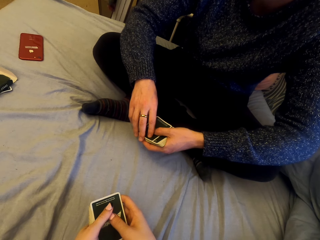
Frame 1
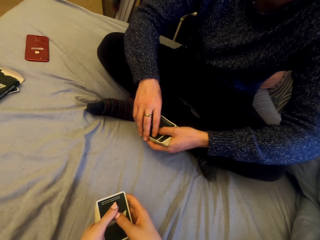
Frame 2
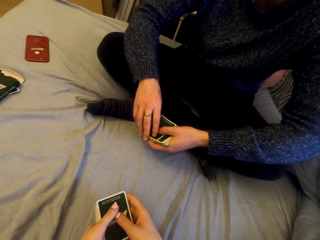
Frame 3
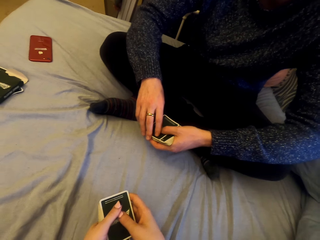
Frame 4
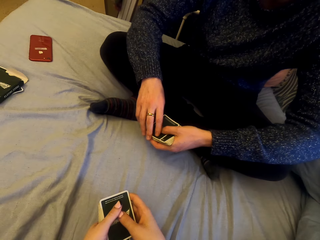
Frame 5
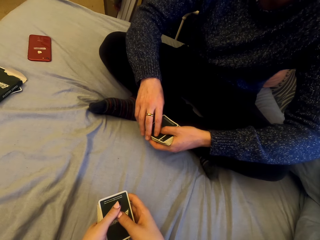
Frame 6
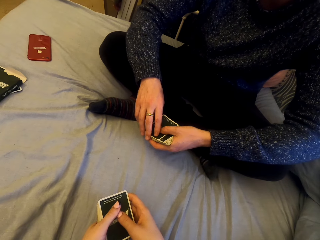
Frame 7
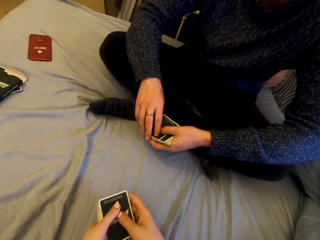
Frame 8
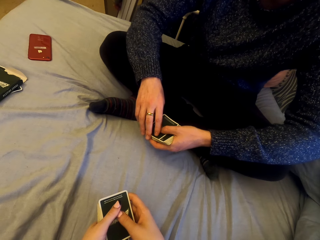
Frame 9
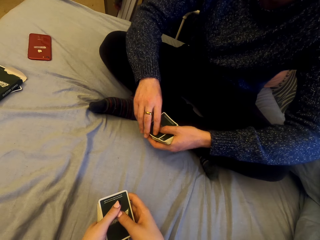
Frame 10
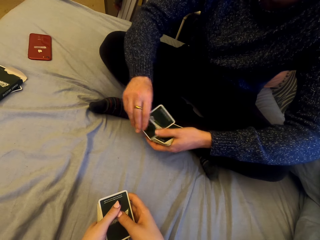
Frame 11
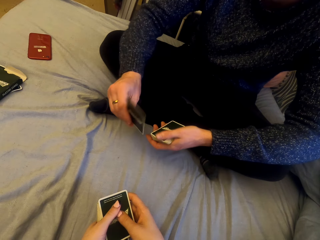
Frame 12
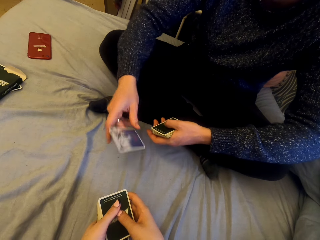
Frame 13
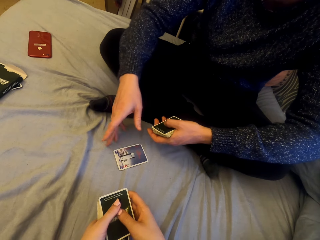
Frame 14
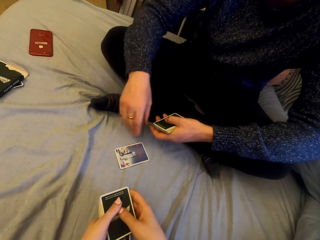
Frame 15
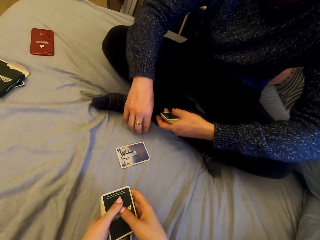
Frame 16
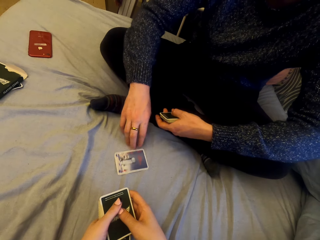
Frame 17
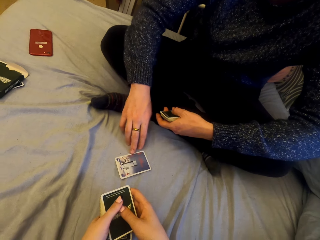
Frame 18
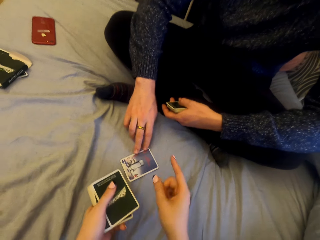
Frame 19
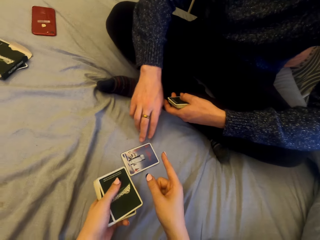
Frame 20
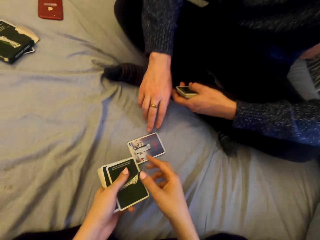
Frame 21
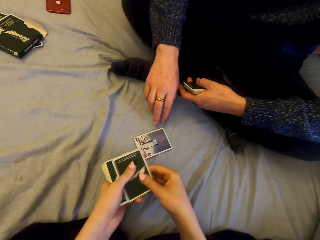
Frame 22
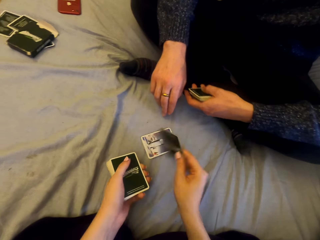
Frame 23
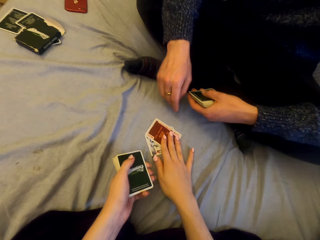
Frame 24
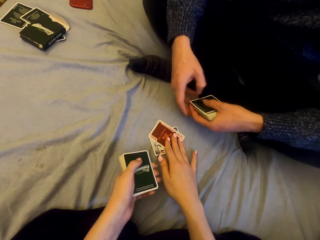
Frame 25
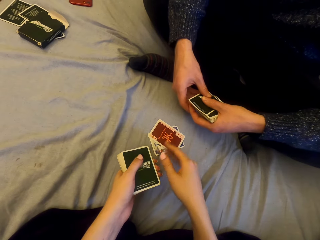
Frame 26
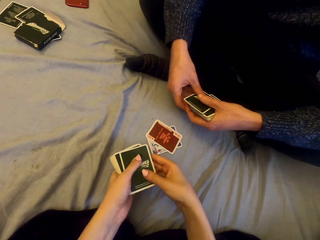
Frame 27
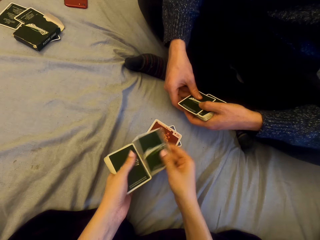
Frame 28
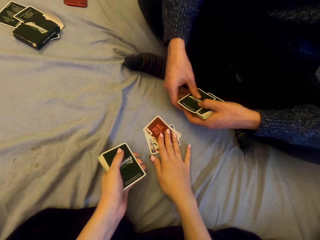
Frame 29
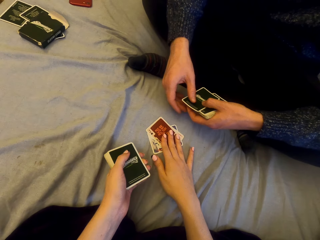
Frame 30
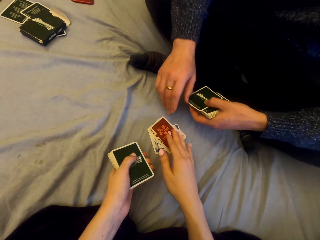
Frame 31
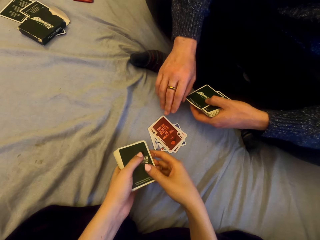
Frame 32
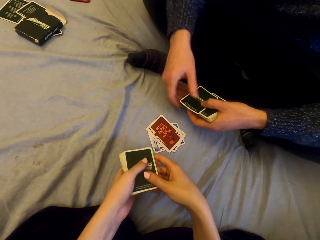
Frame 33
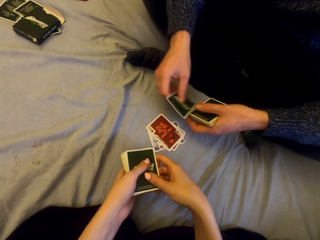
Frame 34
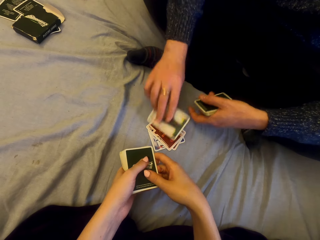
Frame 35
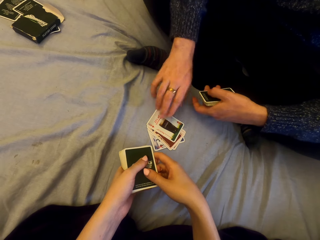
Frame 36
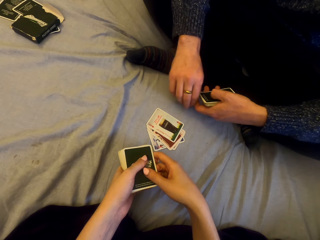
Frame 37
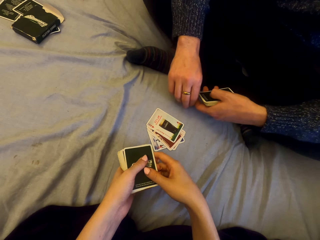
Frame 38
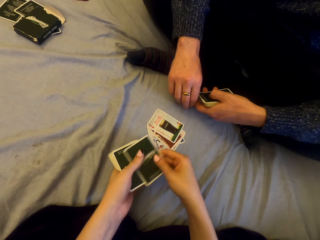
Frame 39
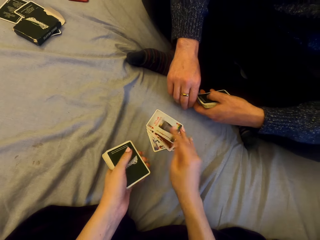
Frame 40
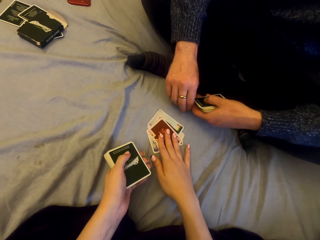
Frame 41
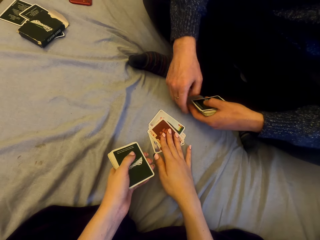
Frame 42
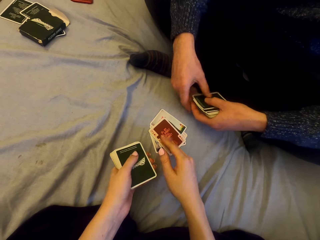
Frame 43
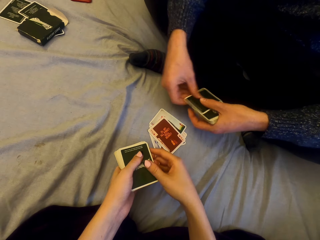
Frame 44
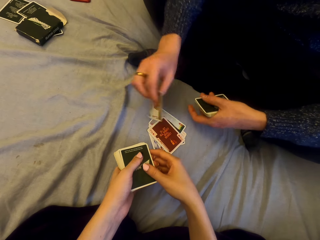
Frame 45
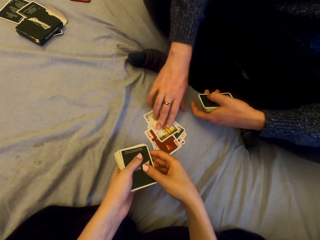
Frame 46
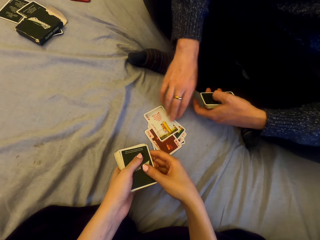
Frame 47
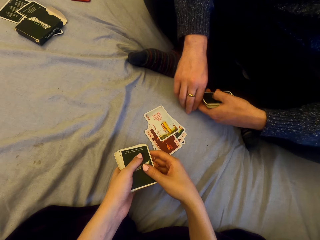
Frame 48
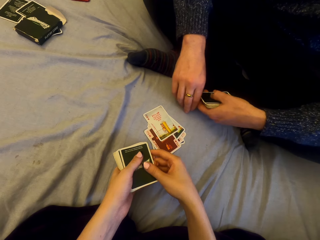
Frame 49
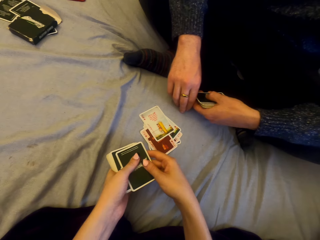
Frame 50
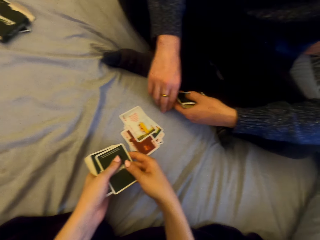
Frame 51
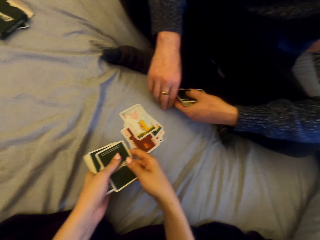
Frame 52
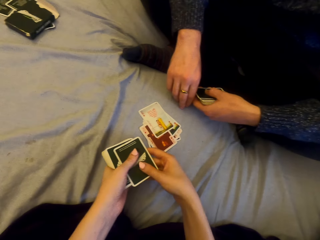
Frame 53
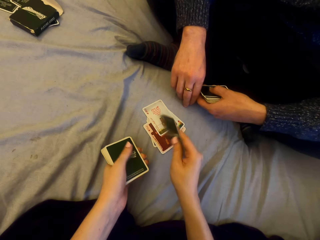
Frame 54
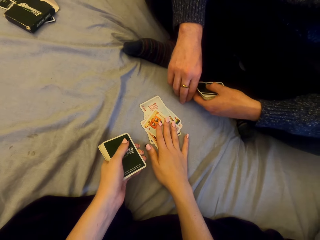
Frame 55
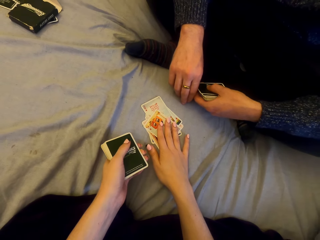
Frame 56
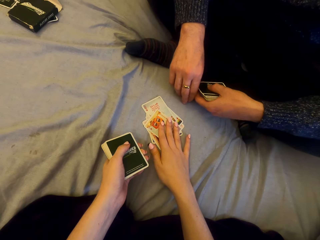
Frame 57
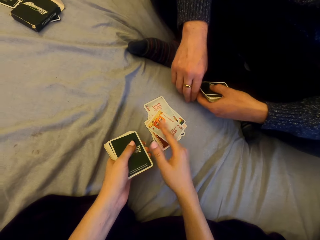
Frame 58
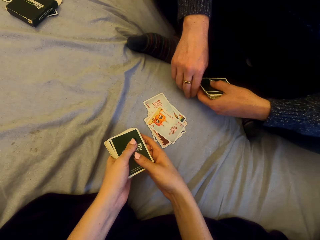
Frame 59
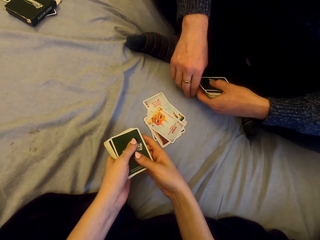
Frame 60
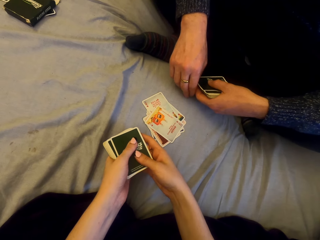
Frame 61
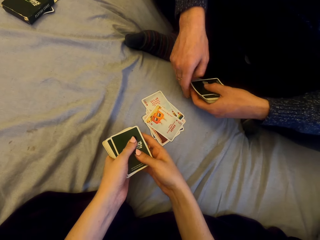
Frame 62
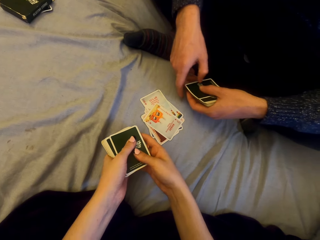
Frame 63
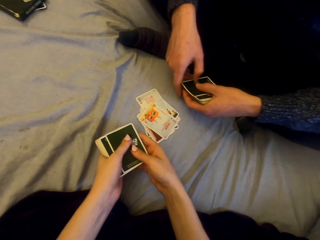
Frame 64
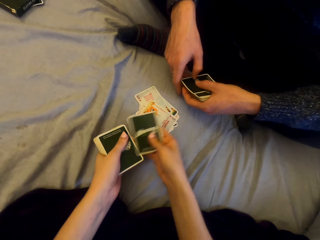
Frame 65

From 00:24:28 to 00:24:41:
A man plays cards with the camera wearer. The man puts the card down. The camera wearer talks. They put the card down. They put the card down again. The man puts the card down. The camera wearer puts the card down. The man puts the card down. The camera wearer puts the card down.

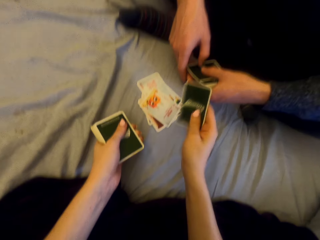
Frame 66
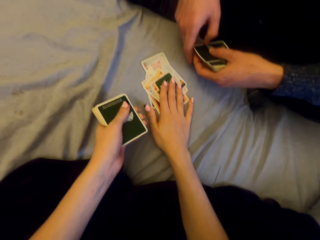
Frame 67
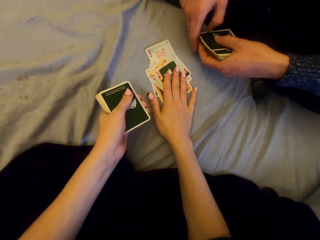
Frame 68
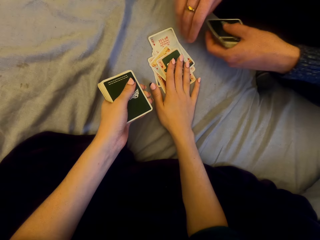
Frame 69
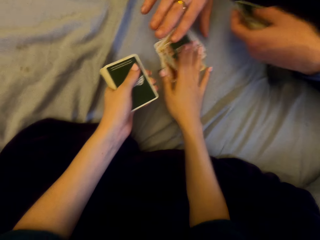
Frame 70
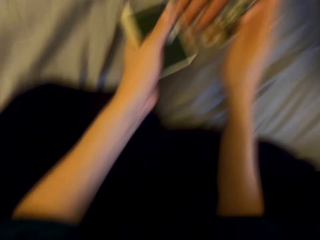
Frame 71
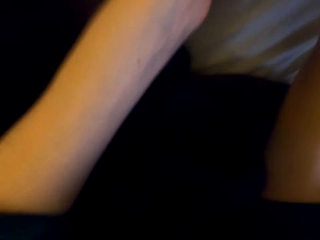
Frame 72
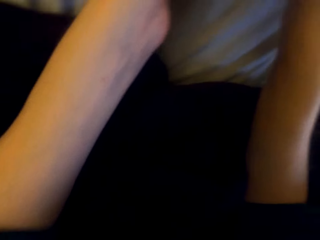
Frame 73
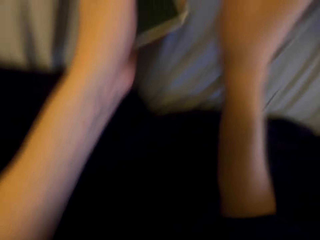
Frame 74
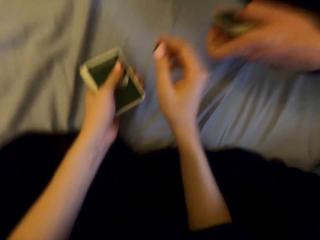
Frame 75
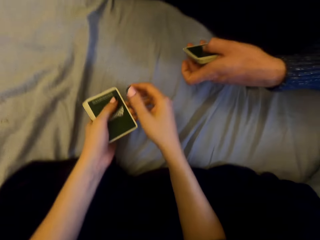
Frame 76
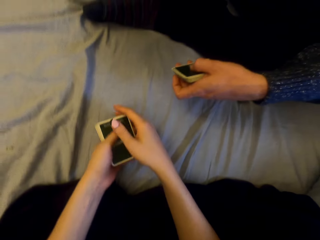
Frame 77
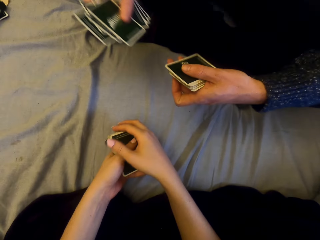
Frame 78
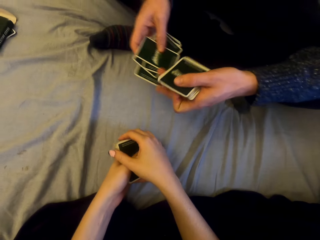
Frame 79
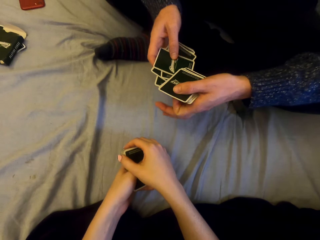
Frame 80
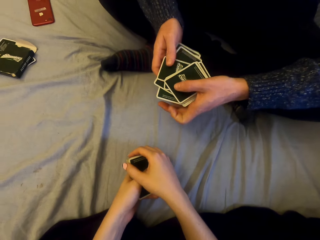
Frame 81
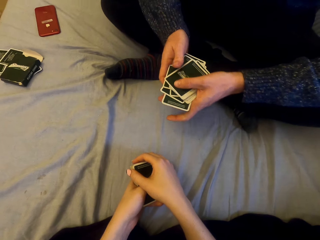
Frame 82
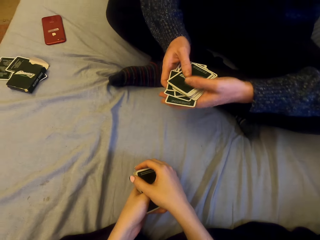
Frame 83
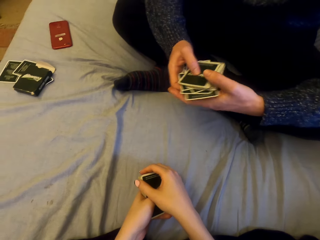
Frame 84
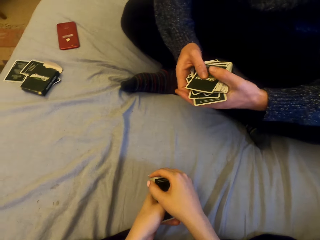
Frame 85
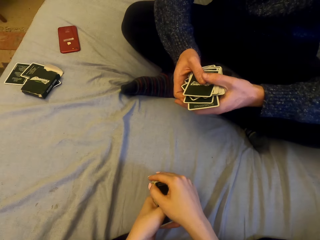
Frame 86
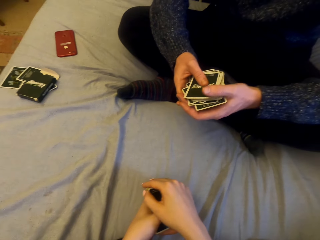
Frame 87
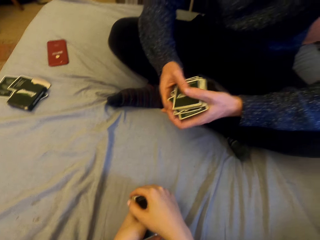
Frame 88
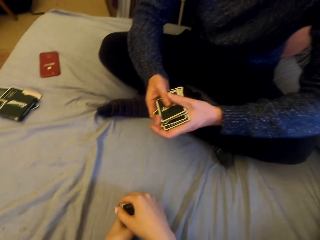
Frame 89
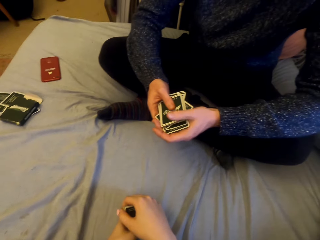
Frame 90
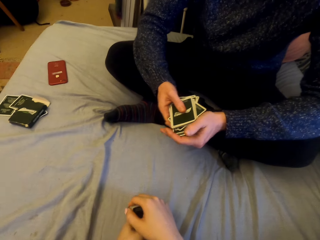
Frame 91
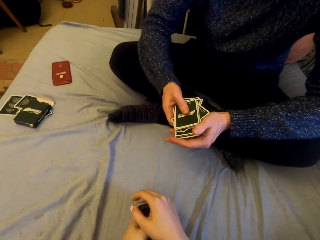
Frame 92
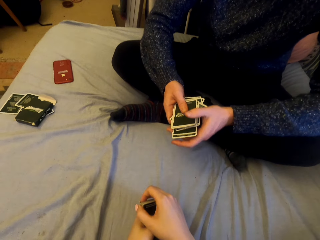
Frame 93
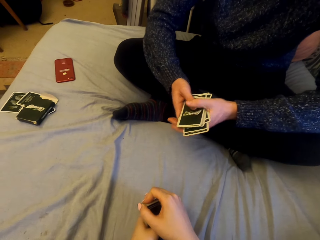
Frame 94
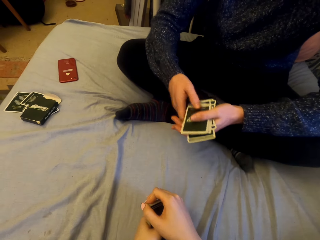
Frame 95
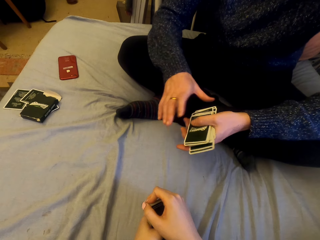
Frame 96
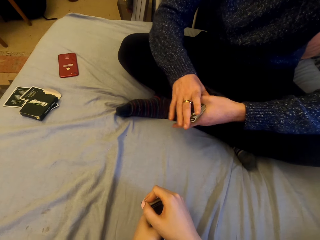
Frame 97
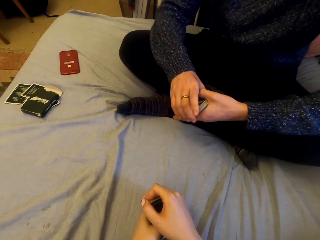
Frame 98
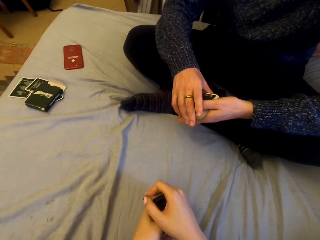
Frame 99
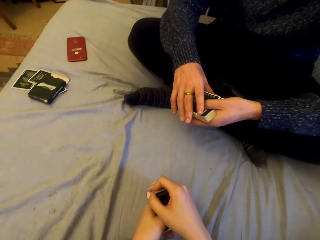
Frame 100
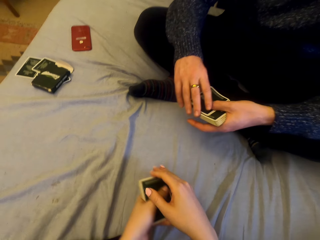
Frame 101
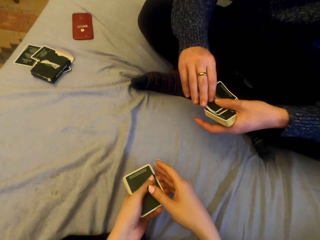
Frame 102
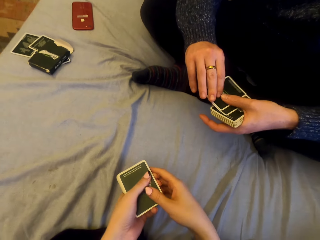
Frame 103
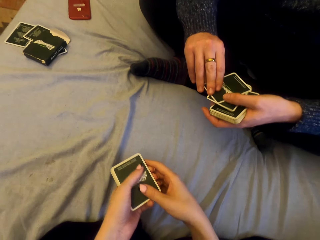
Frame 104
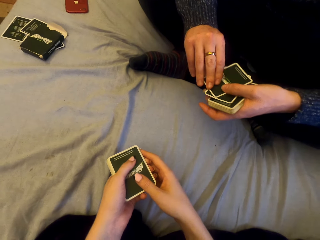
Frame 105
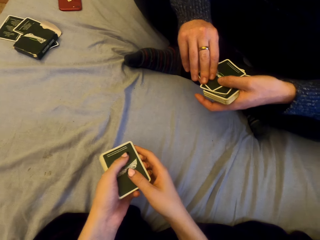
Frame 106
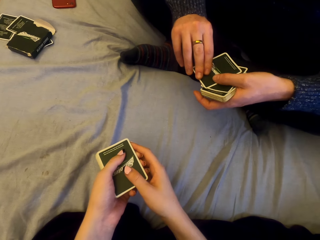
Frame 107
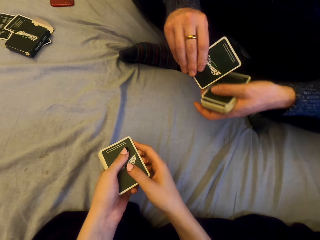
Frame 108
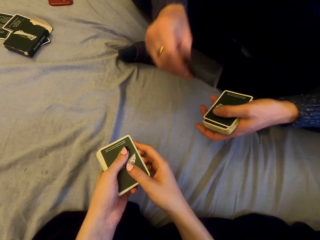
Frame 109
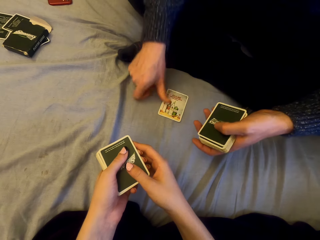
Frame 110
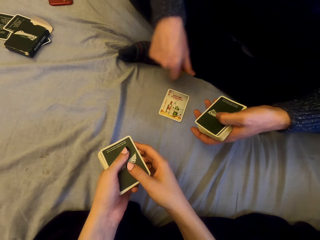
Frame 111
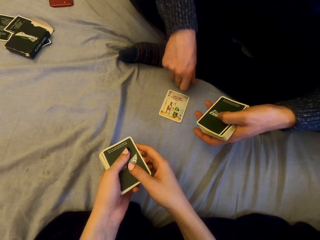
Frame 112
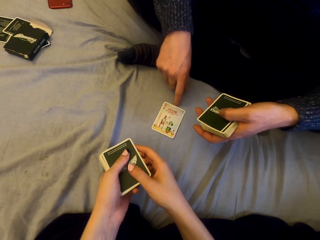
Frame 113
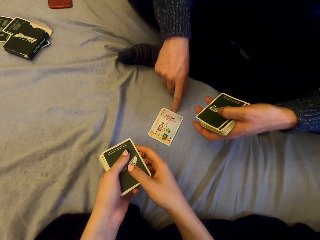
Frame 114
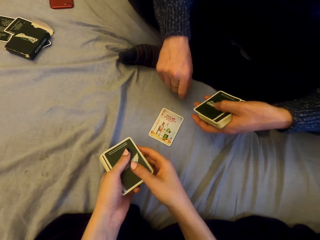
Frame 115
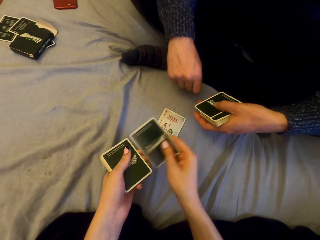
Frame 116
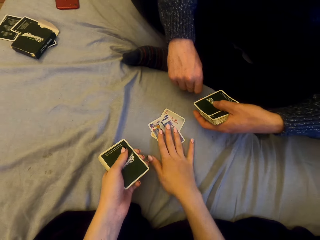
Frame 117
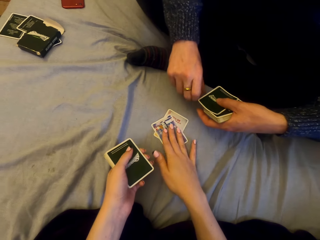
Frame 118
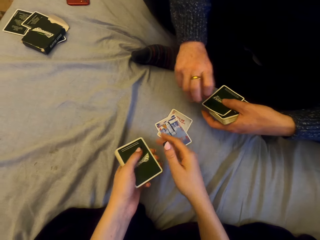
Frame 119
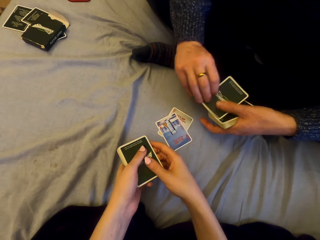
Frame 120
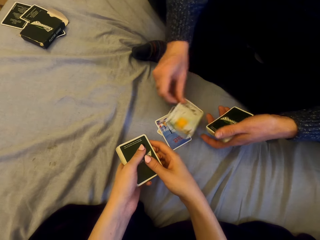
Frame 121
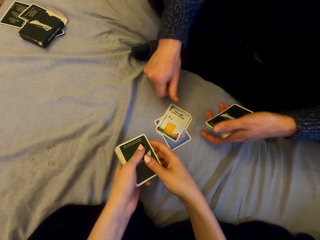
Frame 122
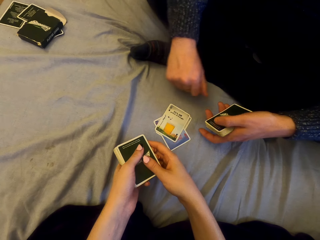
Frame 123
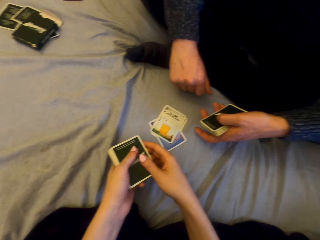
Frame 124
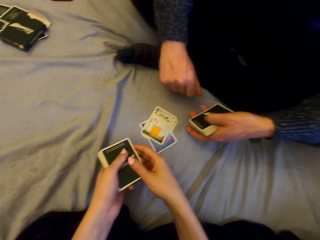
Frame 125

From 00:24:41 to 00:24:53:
The camera wearer puts the card down. The man talks with the camera wearer and picks cards. The man plays cards with the camera wearer and puts the card down. The man puts the card down again. The camera wearer puts the card down.
